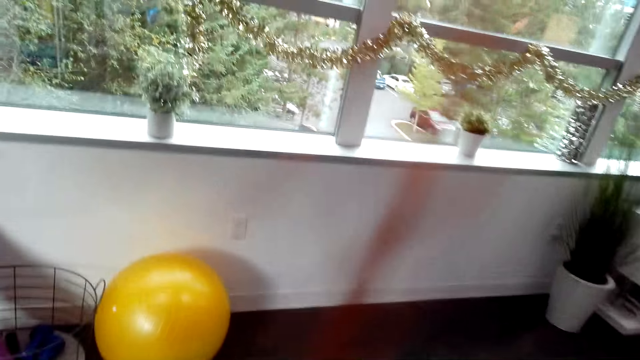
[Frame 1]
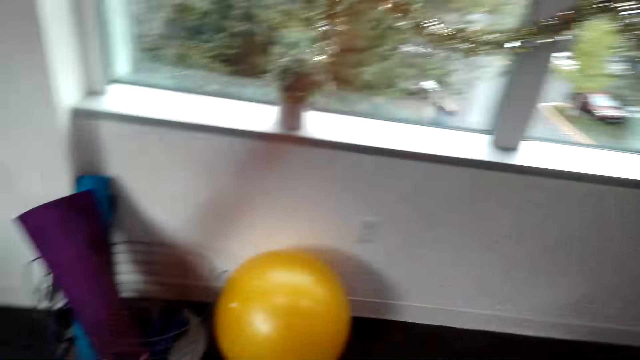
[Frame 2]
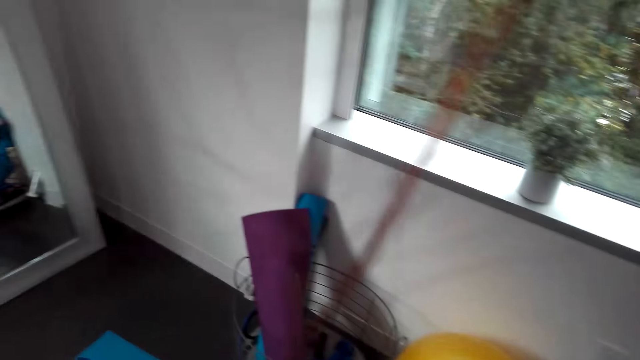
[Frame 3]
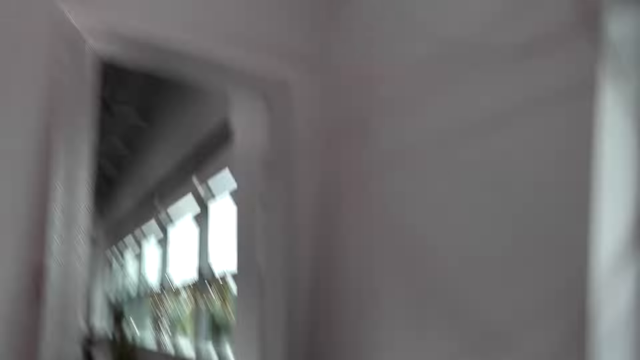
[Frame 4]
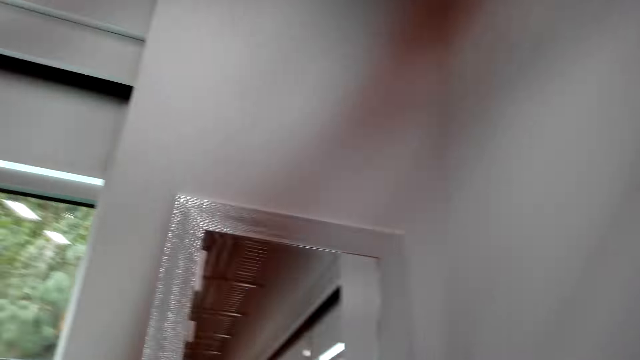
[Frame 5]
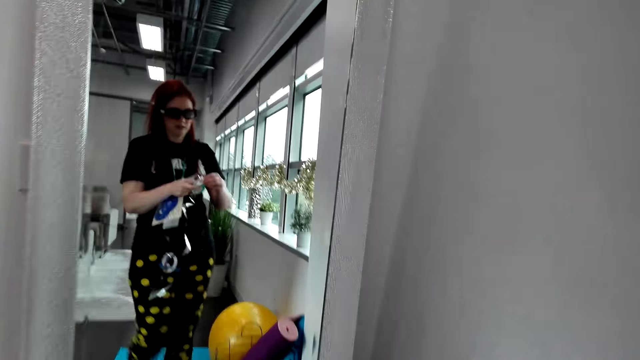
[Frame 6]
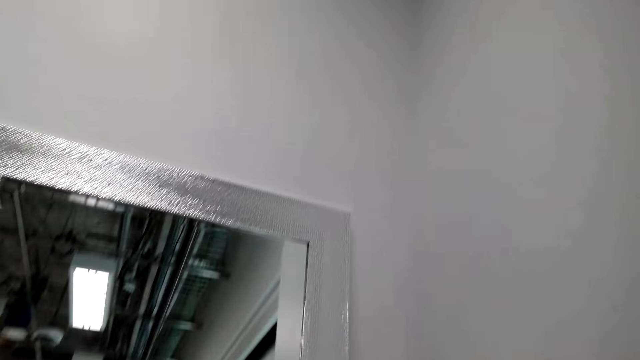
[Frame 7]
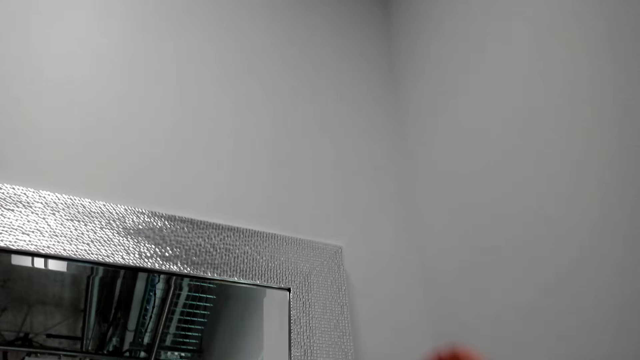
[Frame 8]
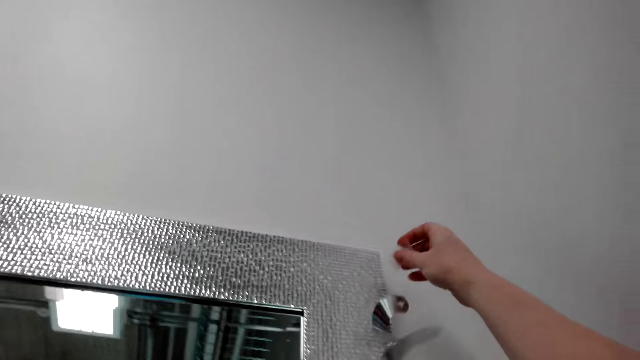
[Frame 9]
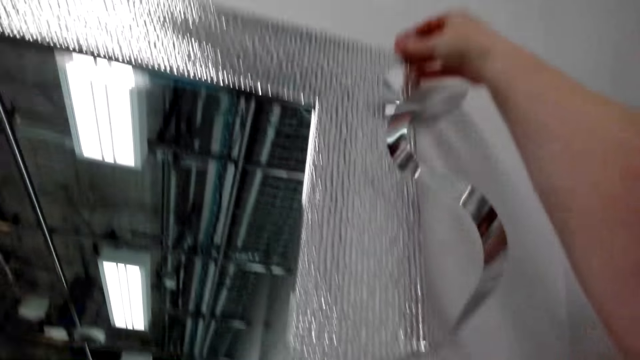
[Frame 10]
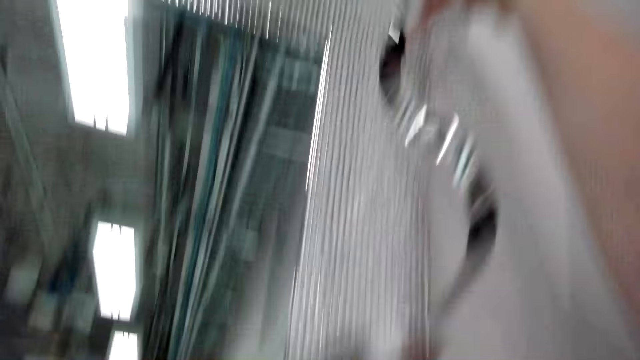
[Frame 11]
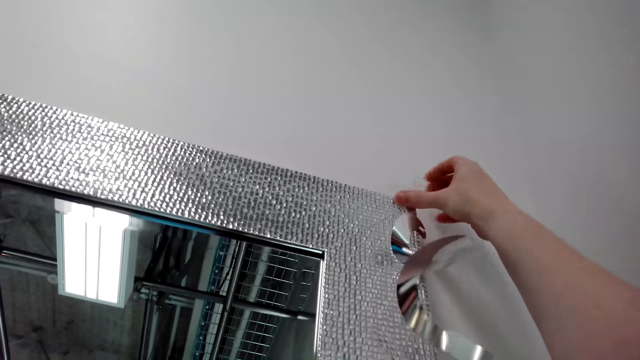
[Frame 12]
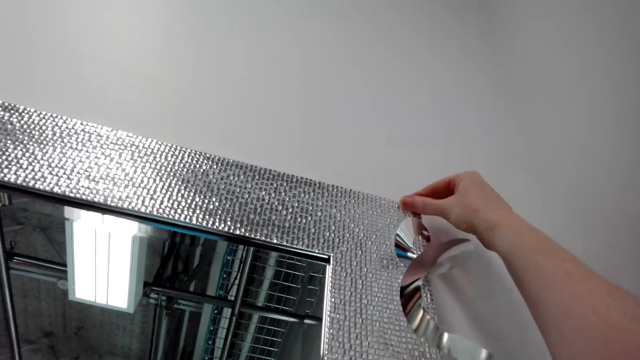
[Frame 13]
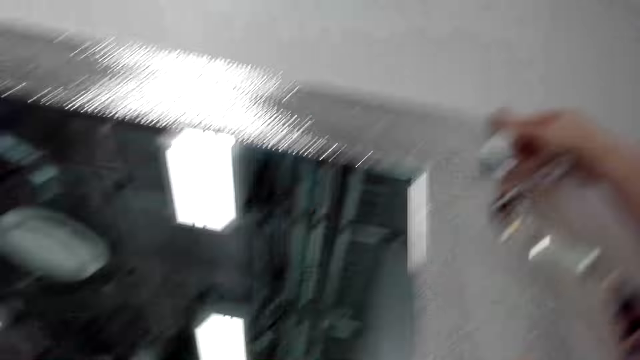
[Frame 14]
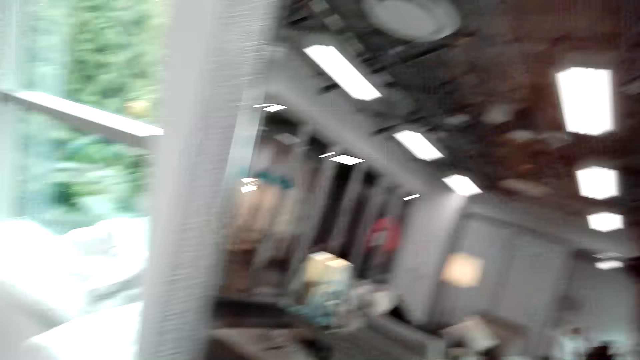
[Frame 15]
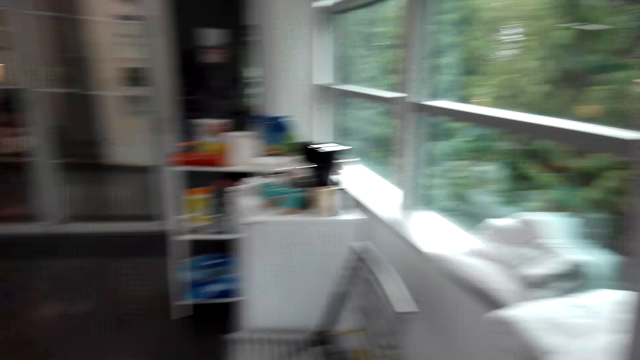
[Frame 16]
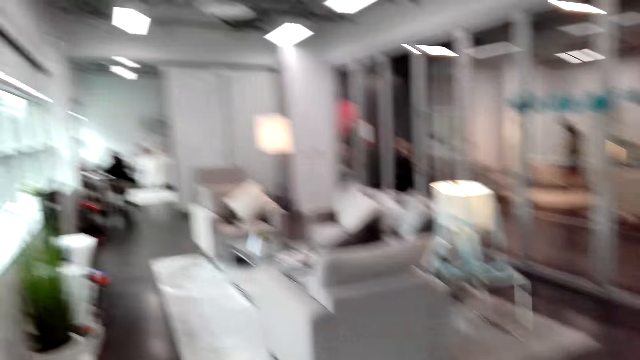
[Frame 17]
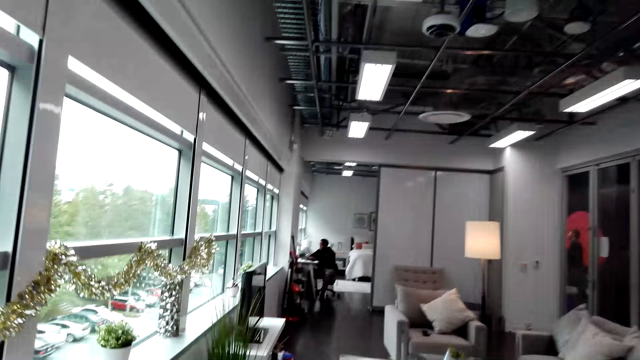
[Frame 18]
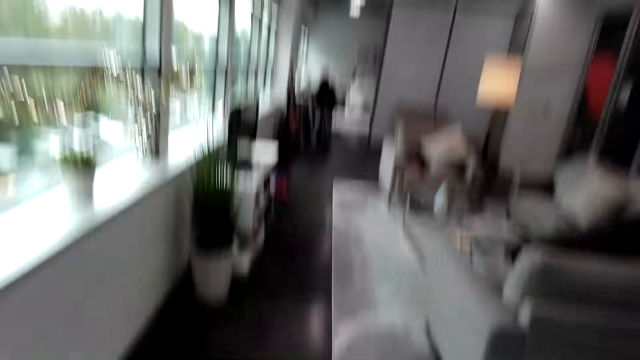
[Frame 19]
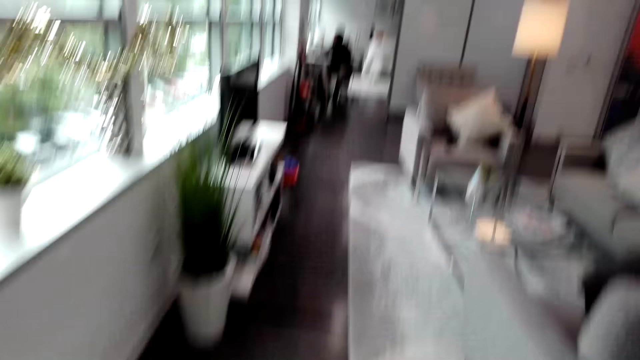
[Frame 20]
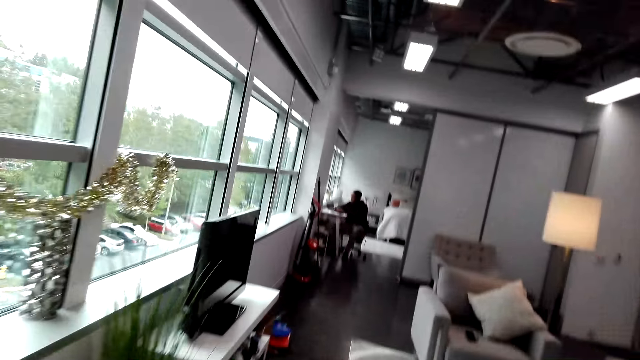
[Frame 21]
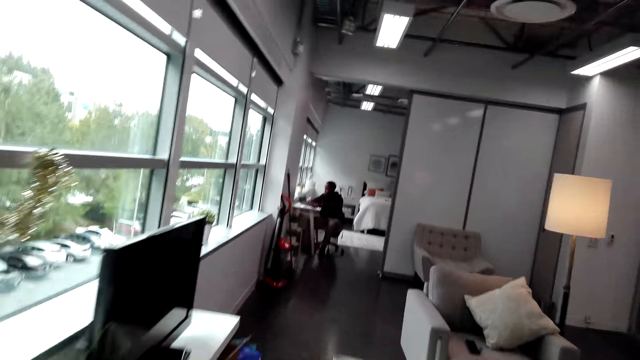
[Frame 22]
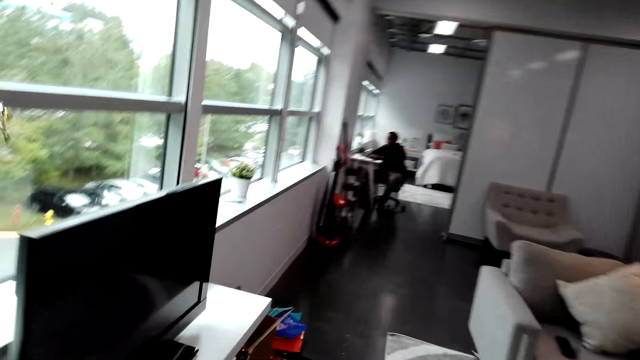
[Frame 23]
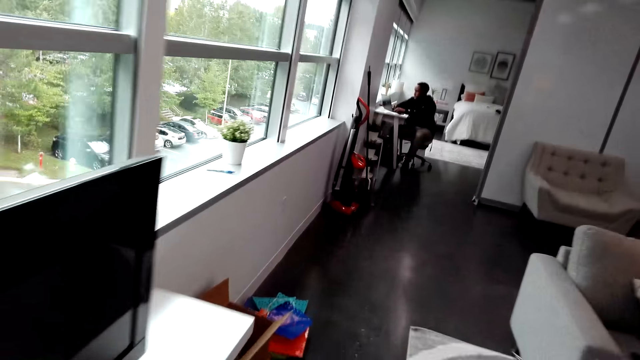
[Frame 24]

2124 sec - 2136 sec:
The camera wearer walks around the house. They hang the decorations on the mirror. They put the decorative papers on the wall. They walk in the house.

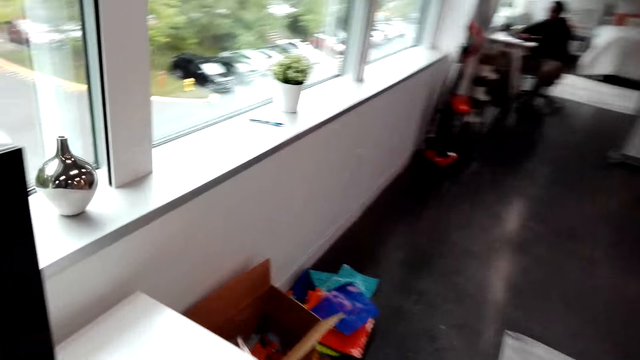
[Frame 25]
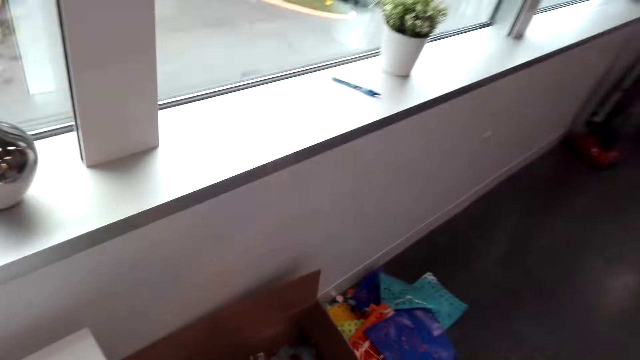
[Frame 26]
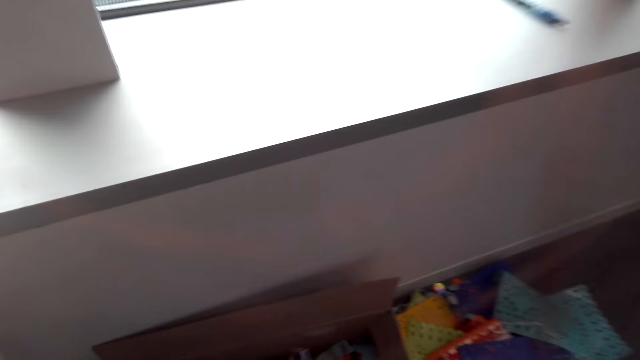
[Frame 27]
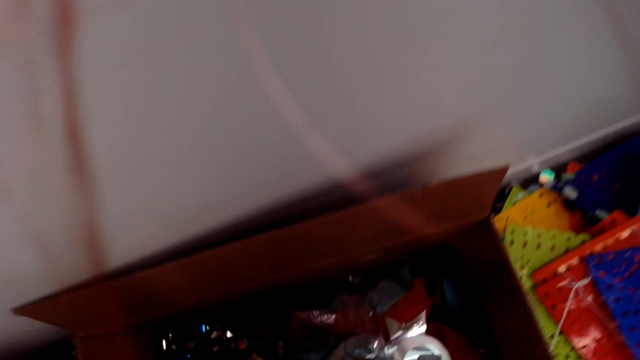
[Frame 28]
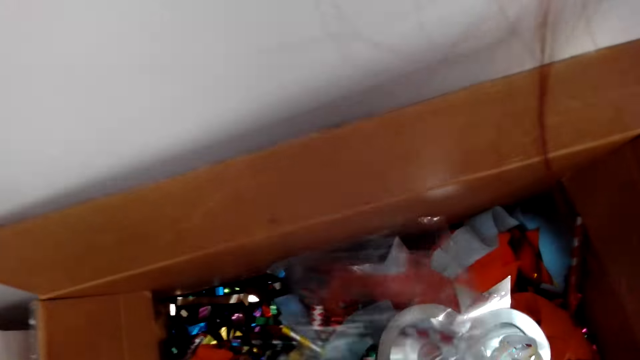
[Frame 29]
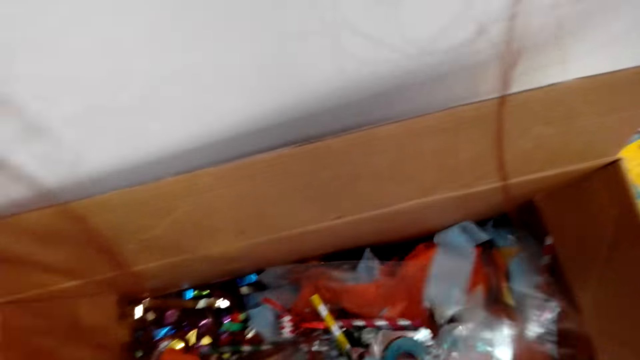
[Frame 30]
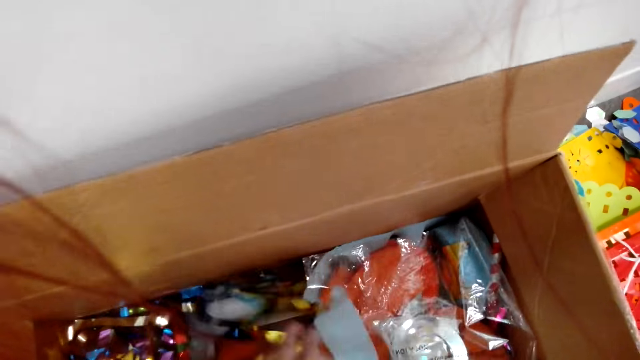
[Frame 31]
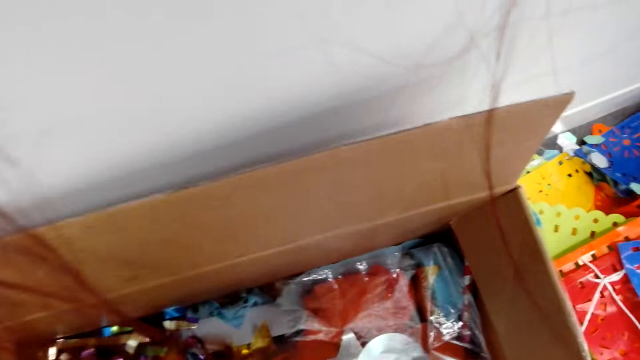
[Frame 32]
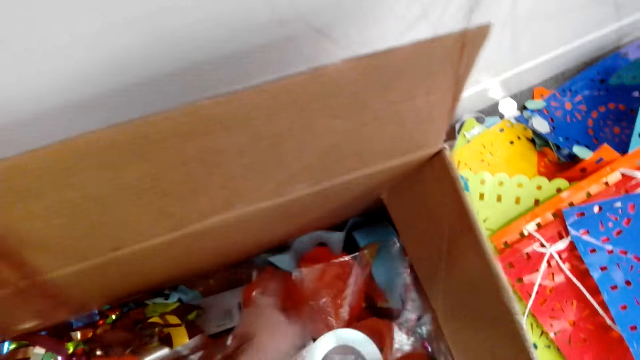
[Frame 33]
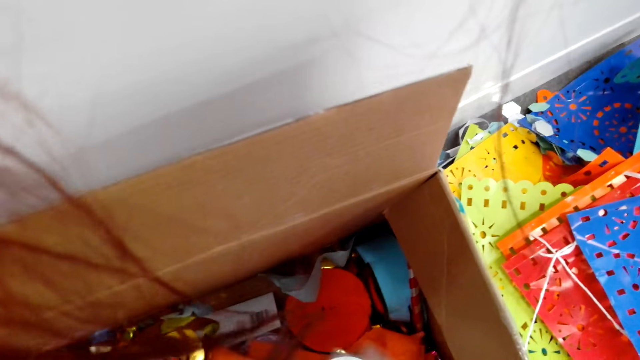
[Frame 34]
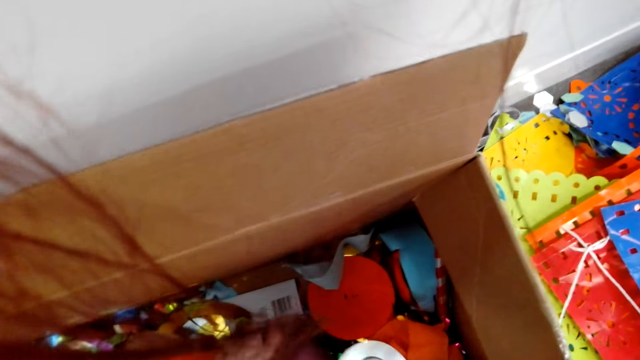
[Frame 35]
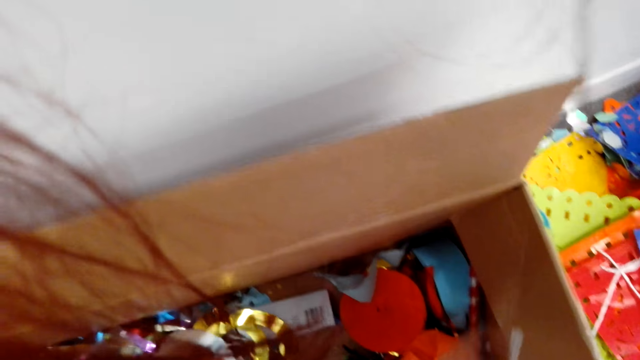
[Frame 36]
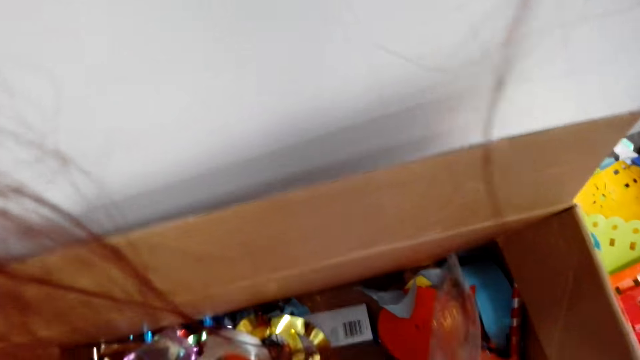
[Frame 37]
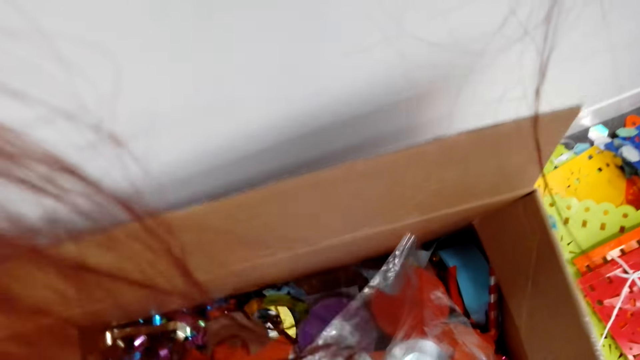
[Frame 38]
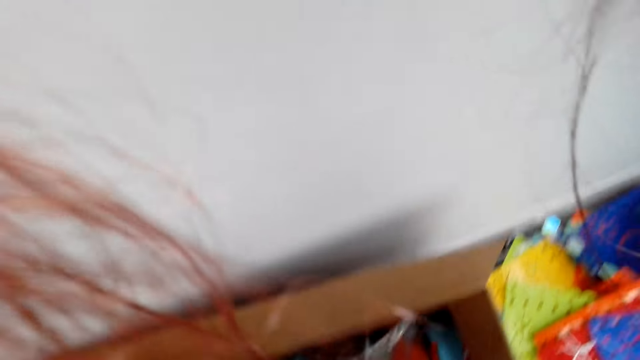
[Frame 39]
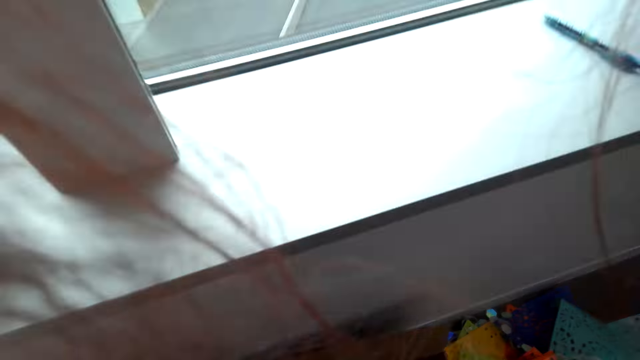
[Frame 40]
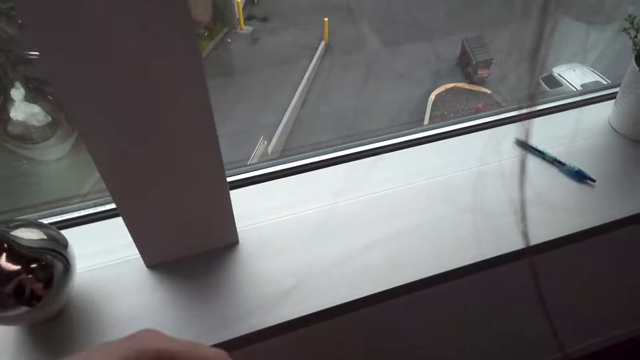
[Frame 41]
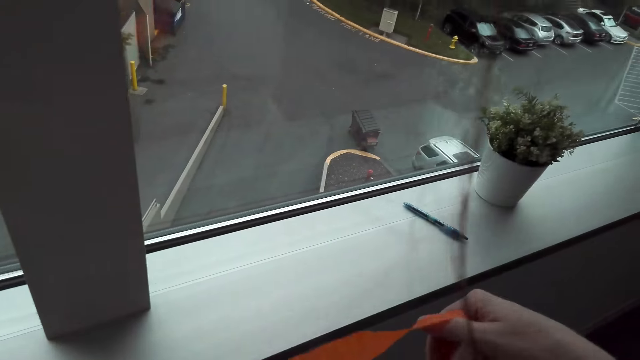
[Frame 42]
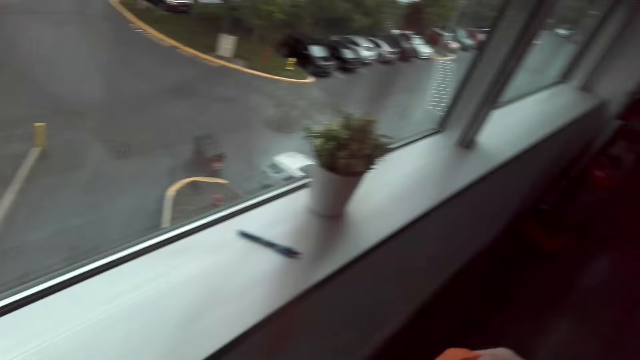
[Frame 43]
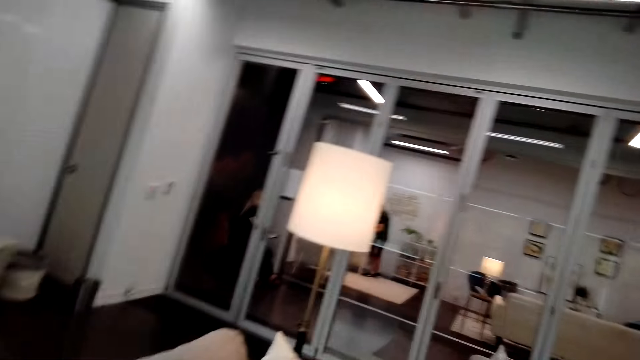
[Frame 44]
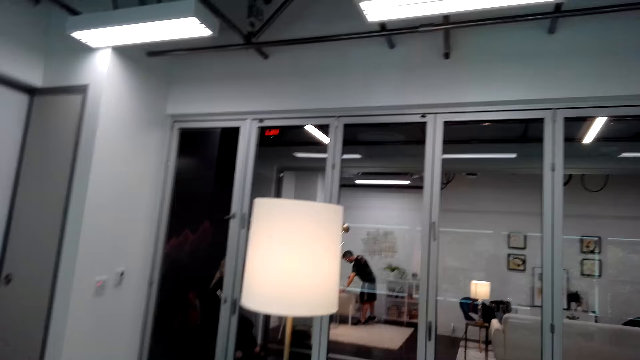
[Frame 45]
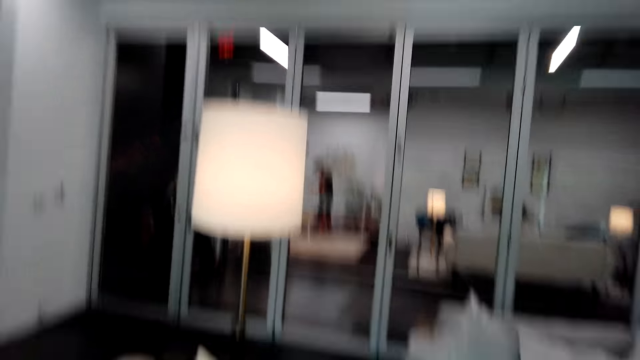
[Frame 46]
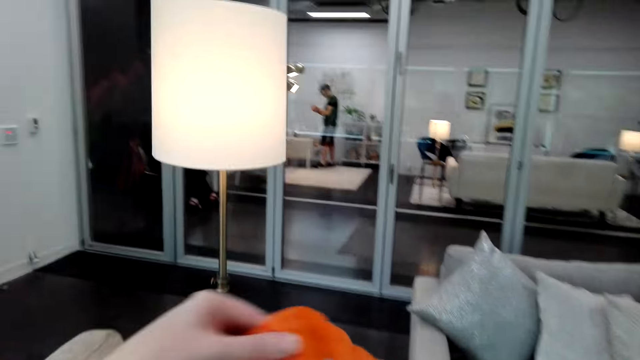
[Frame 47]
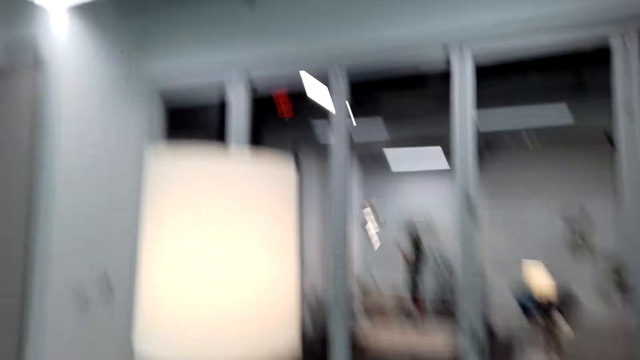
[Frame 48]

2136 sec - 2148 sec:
The camera wearer searches inside the box with her hand. She picks the decorative papers. She pulls out the decorations from the box. She walks around the house with the decorations.
